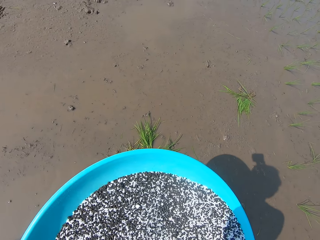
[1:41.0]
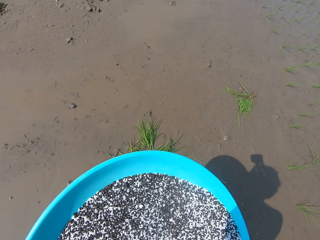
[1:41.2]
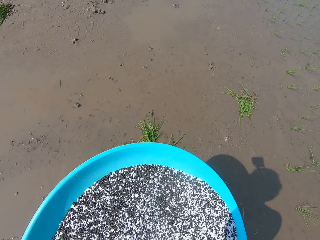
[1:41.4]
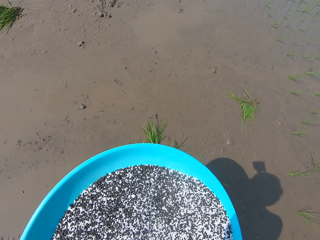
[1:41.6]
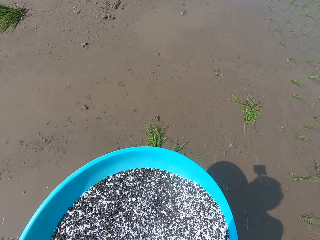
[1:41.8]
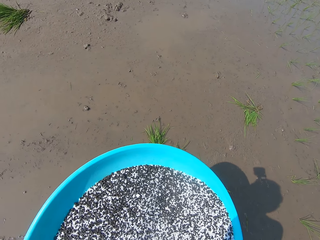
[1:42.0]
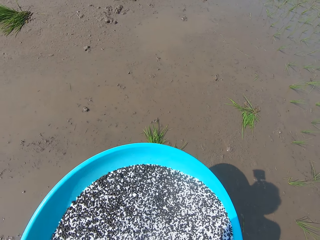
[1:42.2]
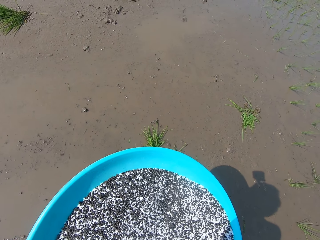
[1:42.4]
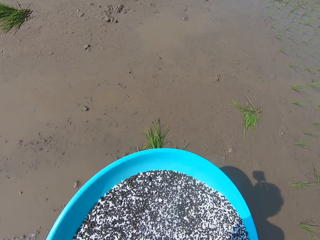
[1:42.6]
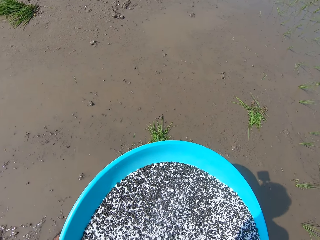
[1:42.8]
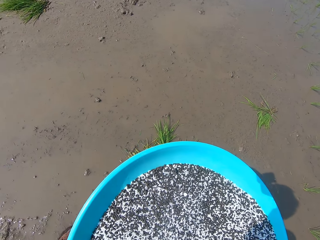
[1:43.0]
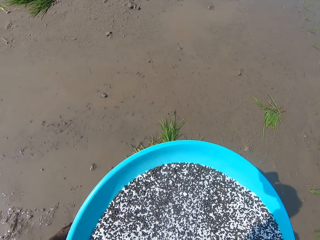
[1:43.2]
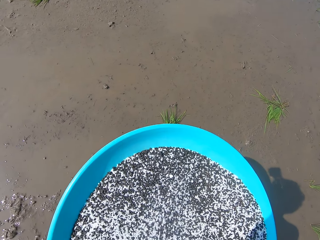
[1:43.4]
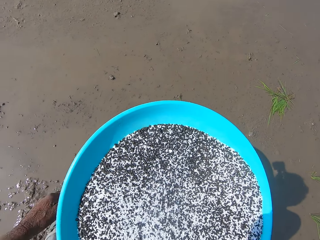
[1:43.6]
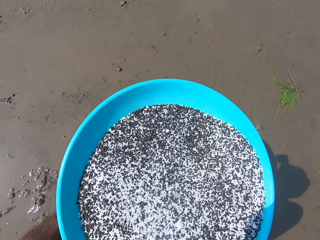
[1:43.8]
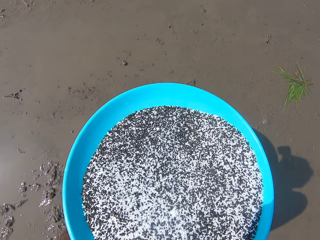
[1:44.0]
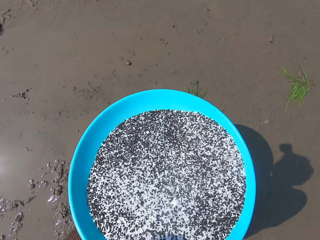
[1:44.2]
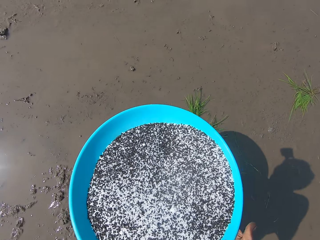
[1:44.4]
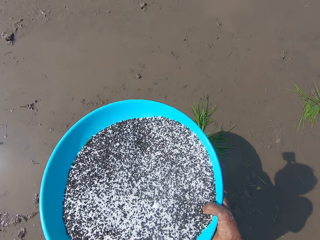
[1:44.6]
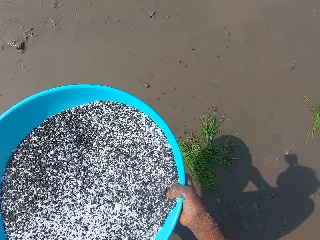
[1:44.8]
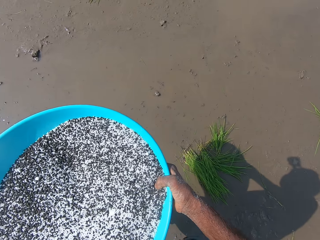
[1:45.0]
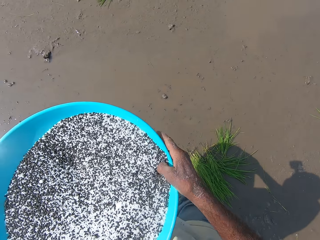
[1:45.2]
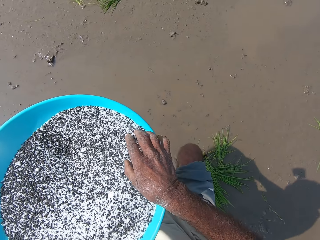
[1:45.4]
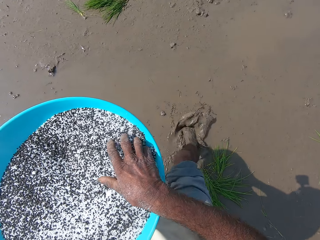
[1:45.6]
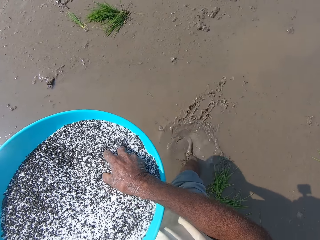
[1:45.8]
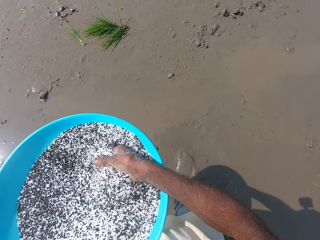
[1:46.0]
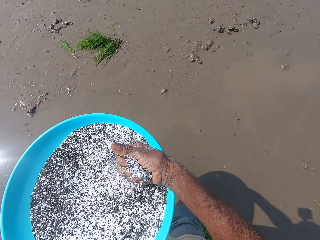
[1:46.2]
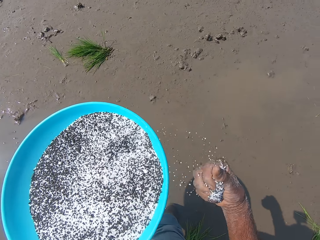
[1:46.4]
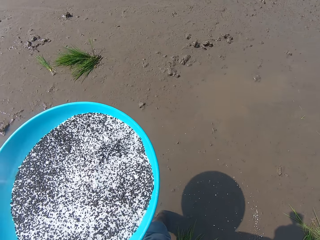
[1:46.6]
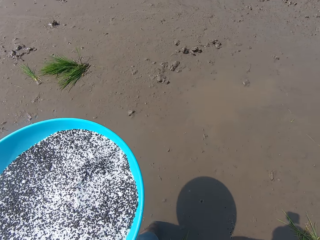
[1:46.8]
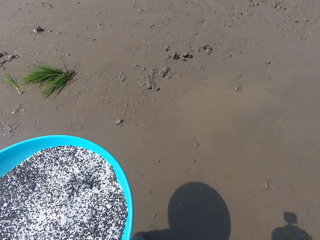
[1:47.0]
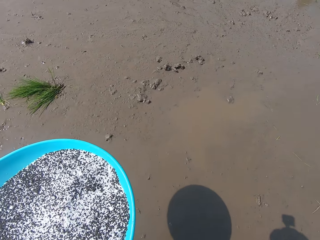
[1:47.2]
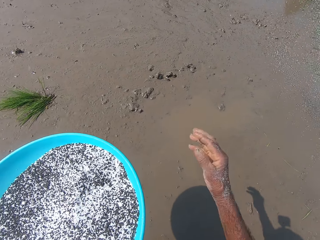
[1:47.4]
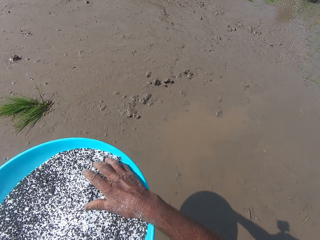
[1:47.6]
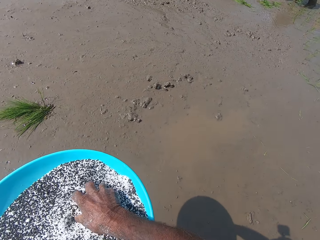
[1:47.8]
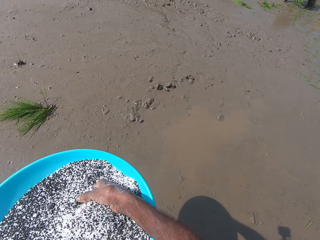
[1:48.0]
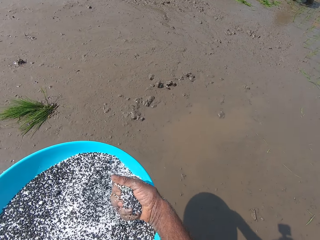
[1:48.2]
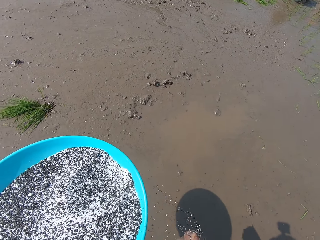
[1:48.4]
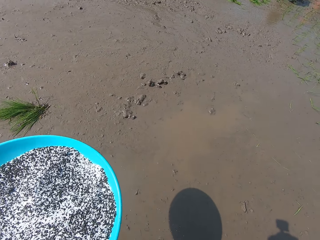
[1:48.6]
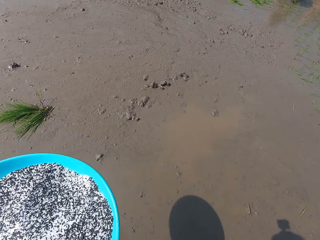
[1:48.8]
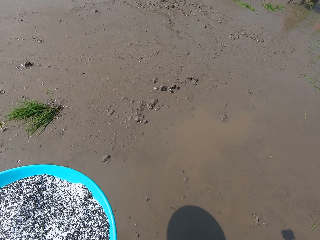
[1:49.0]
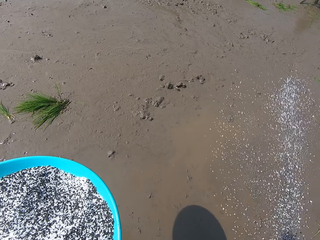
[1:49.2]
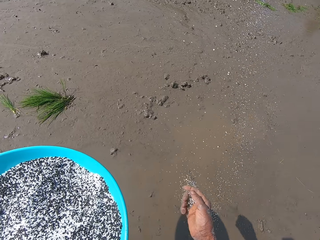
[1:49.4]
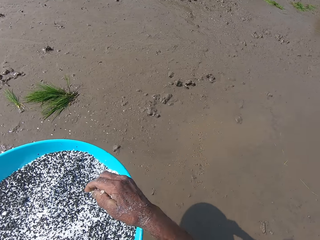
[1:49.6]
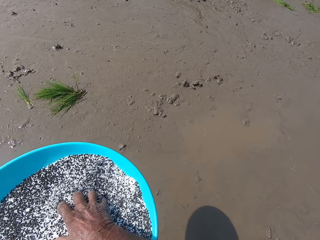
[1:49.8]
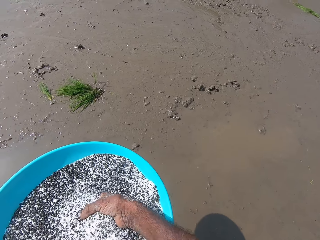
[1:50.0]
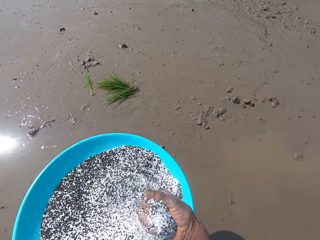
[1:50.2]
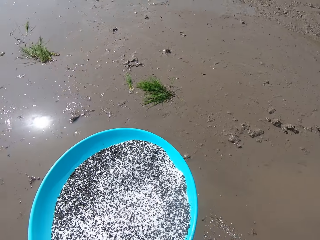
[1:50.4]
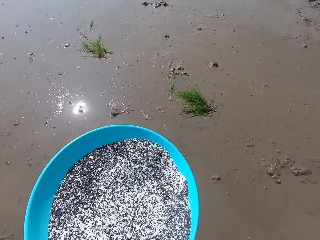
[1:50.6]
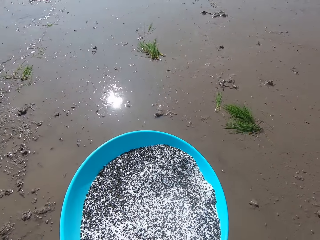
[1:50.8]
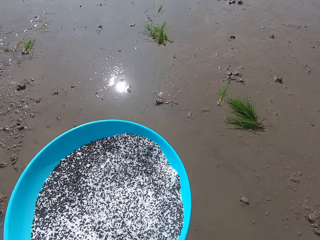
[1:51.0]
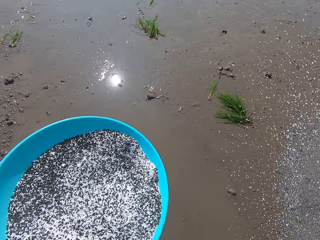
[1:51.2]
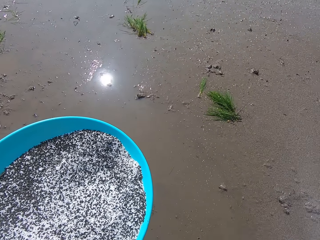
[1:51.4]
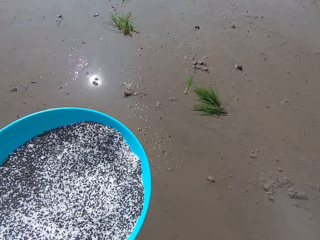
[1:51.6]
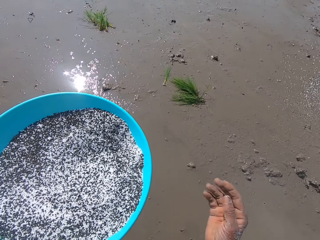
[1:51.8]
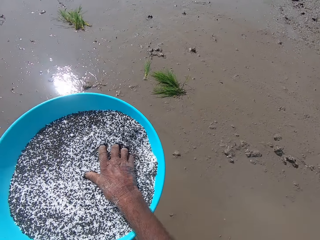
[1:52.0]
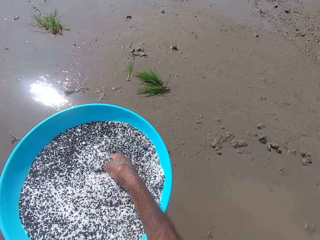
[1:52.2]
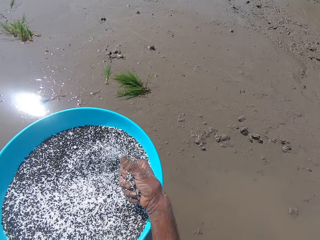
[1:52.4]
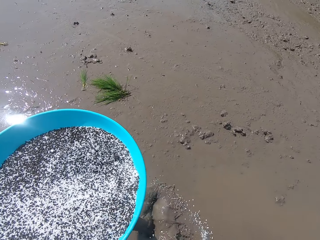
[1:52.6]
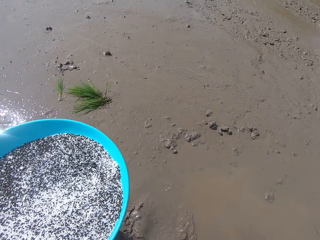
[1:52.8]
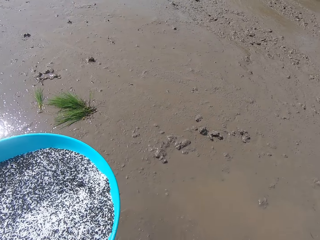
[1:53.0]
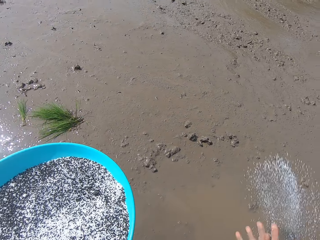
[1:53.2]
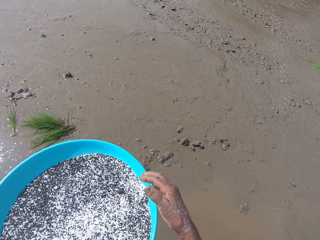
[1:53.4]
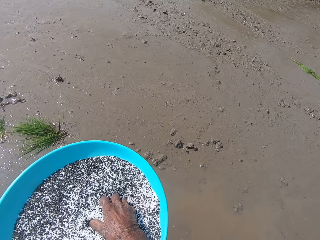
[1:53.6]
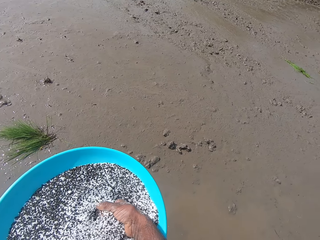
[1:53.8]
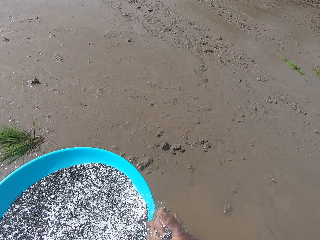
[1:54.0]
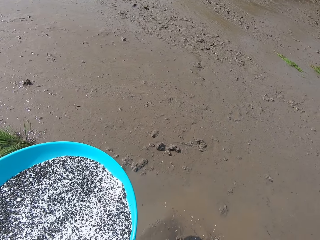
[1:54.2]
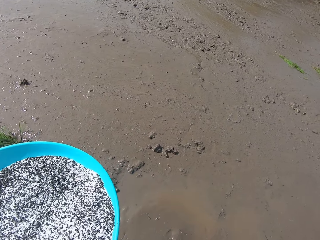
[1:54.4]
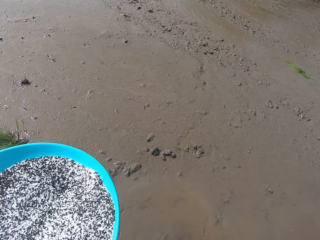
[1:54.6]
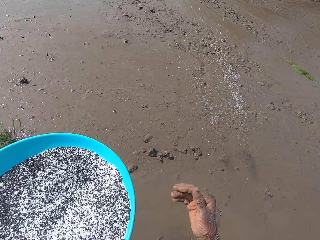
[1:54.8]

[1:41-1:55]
The camera wearer adjusts his trousers with his left hand. He passes the tray in his right hand to his left hand. He takes rice grains from the tray in his left hand with his right hand. He spreads the rice grains in his right hand on the mud. He takes rice grains from the tray in his left hand with his right hand. He spreads the rice grains in his right hand on the mud. He takes rice grains from the tray in his left hand with his right hand. He spreads the rice grains in his right hand on the mud. He takes rice grains from the tray in his left hand with his right hand. He spreads the rice grains in his right hand on the mud. He takes rice grains from the tray in his left hand with his right hand.

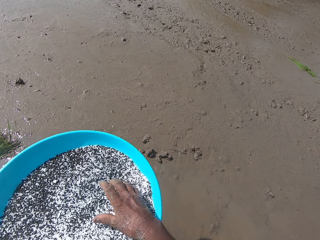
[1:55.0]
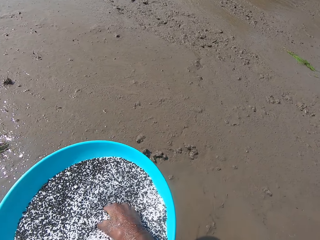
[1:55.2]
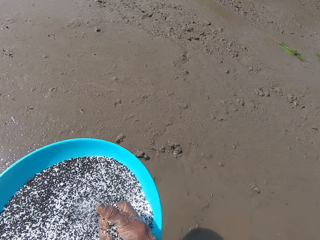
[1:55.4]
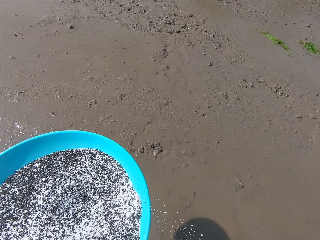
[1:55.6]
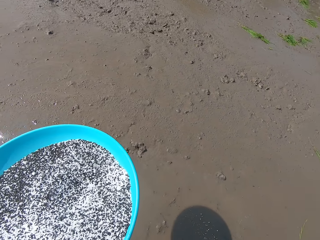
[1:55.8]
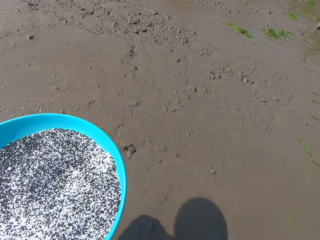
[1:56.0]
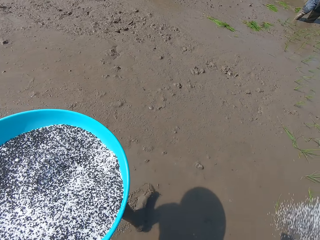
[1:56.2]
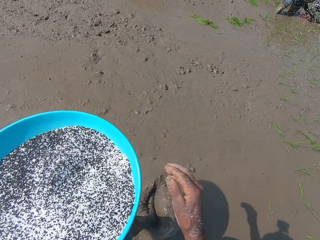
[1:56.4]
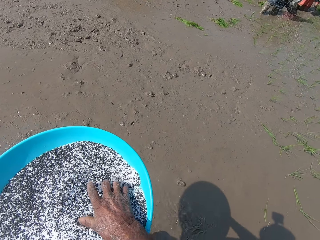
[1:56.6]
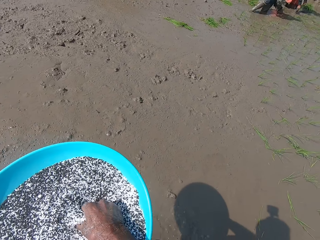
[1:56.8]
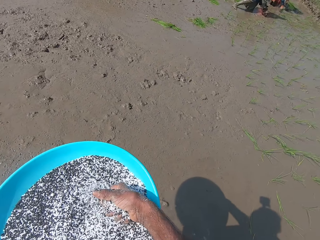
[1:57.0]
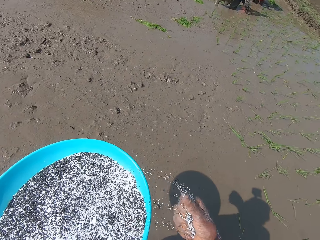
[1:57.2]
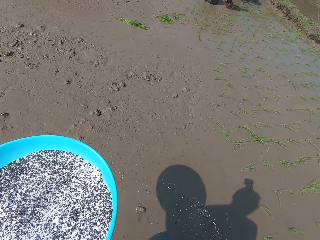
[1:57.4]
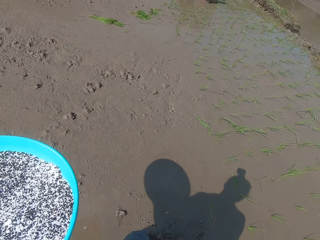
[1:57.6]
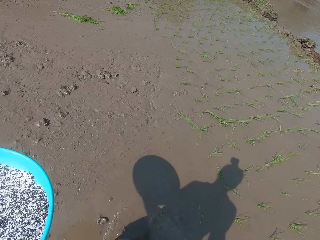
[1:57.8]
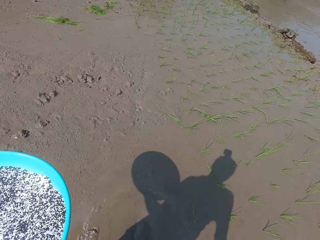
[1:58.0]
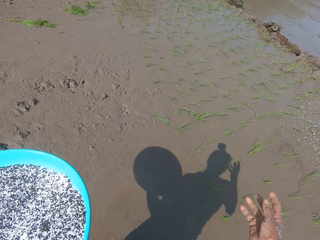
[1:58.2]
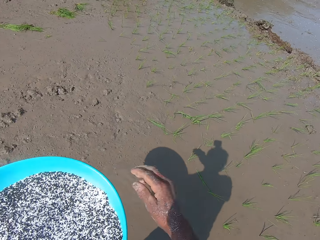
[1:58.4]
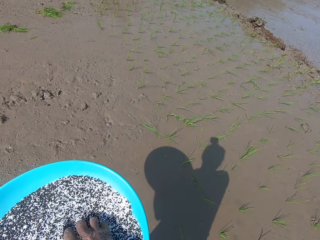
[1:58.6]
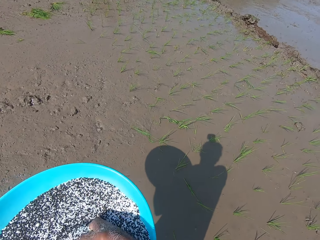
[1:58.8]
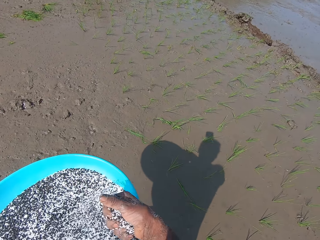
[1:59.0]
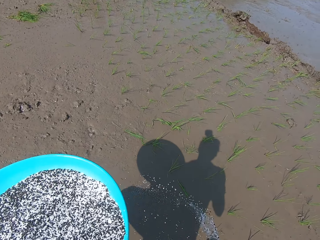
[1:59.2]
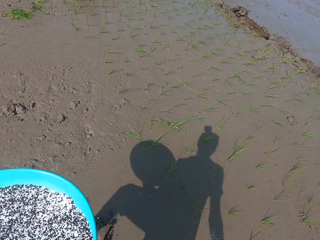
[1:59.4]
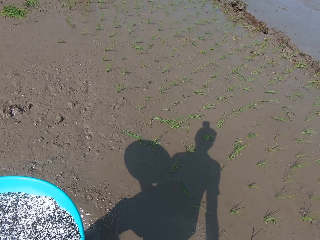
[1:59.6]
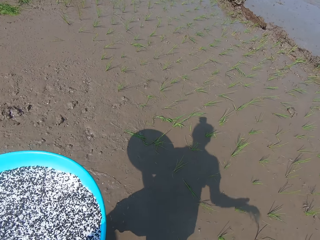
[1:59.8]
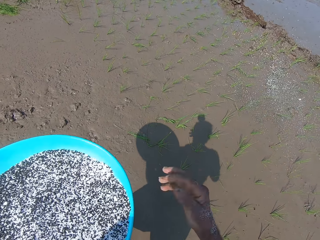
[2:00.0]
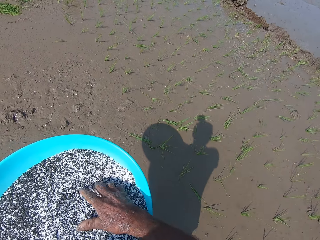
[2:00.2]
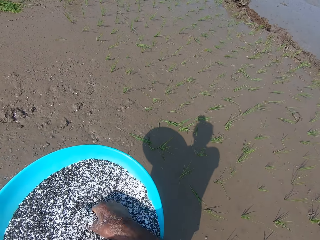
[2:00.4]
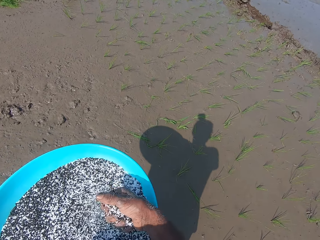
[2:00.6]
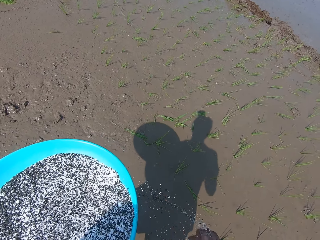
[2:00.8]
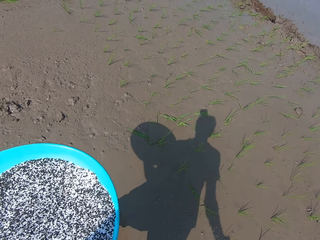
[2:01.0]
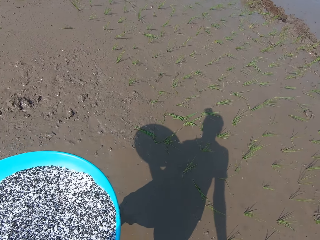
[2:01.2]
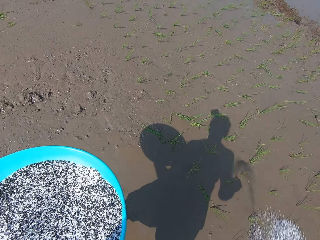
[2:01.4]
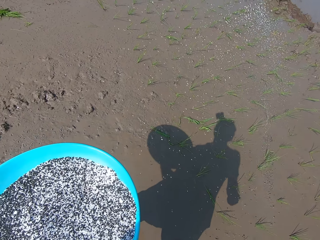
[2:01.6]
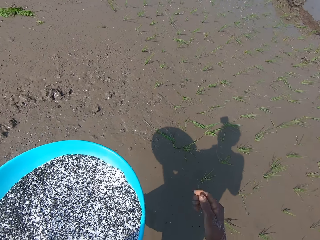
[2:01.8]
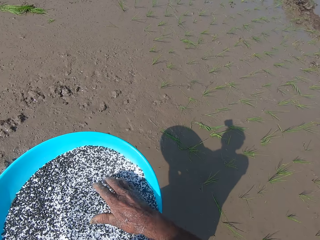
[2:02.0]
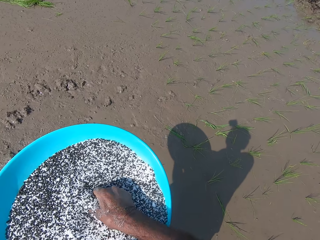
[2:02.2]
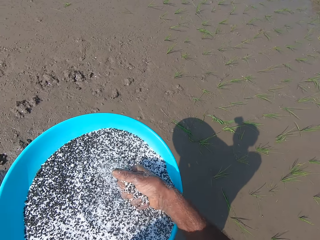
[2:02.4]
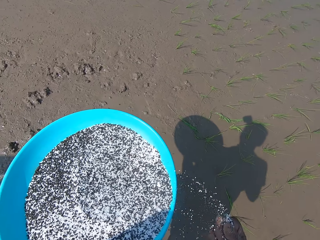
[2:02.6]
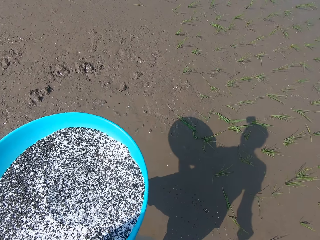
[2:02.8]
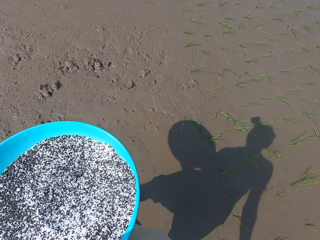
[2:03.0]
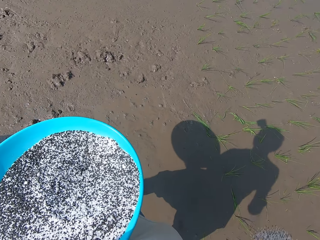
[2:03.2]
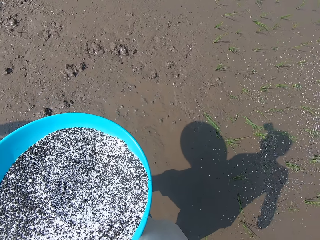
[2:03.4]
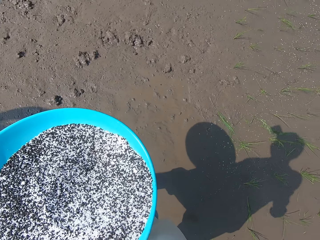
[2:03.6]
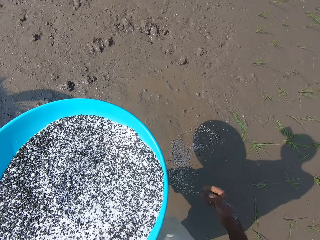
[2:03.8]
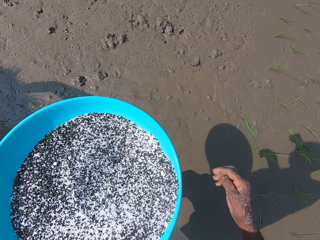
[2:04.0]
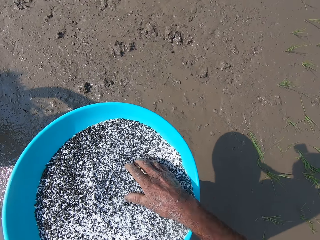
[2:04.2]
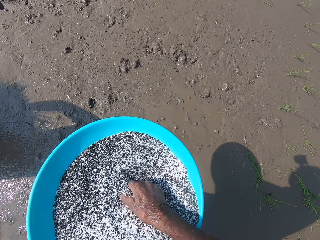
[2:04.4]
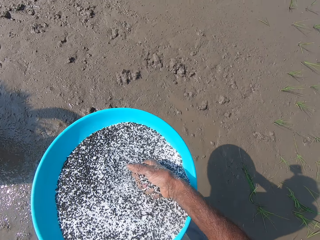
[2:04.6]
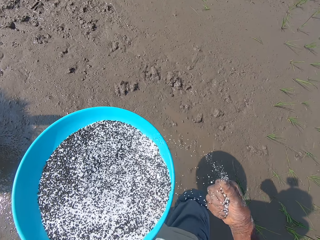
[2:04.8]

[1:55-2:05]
The camera wearer spreads the rice grains in his right hand on the mud. He takes rice grains from the tray in his left hand with his right hand. He spreads the rice grains in his right hand on the mud. He takes rice grains from the tray in his left hand with his right hand. The woman takes plants from the mud with her left hand. The camera wearer spreads the rice grains in his right hand on the mud. He takes rice grains from the tray in his left hand with his right hand. He spreads the rice grains in his right hand on the mud. He takes rice grains from the tray in his left hand with his right hand. He spreads the rice grains in his right hand on the mud. He takes rice grains from the tray in his left hand with his right hand. He spreads the rice grains in his right hand on the mud. He takes rice grains from the tray in his left hand with his right hand.
